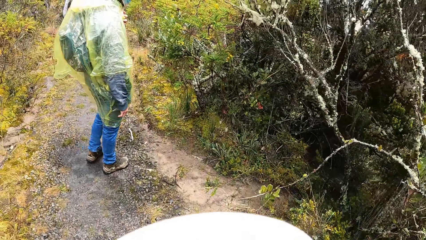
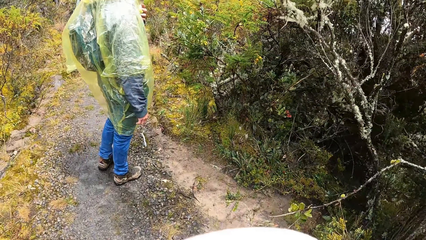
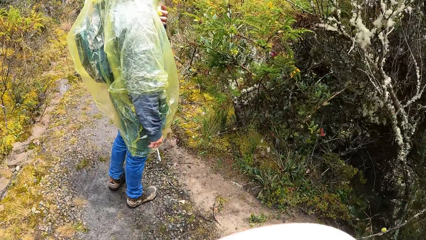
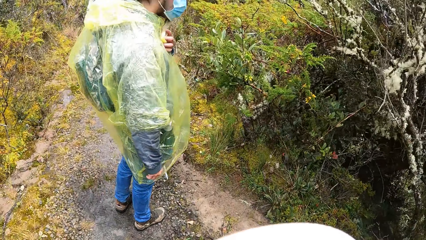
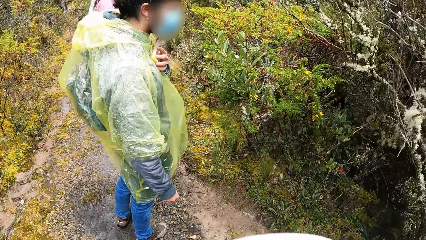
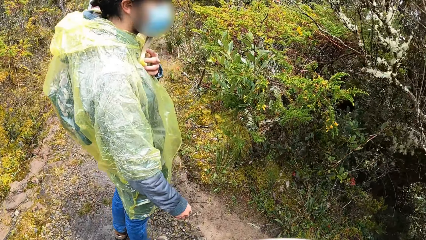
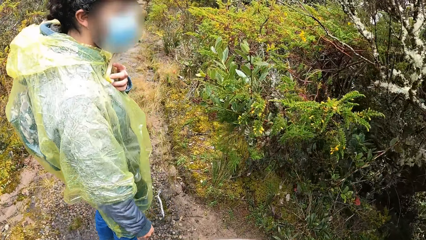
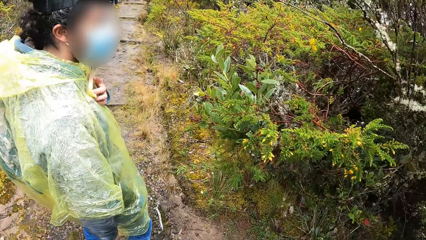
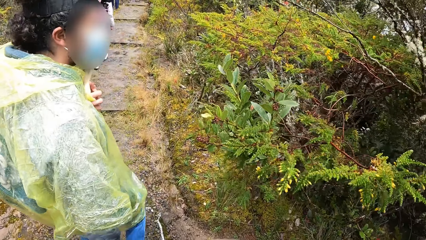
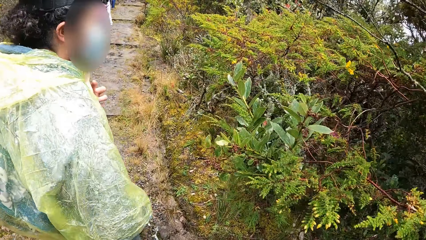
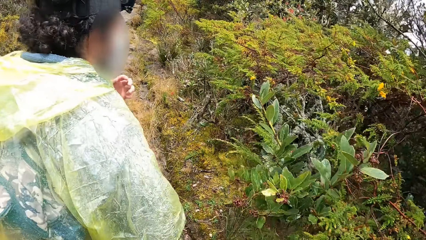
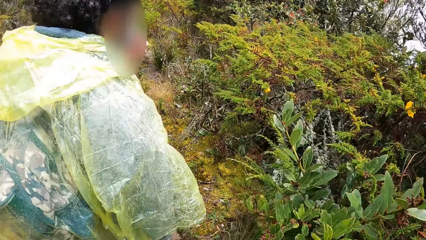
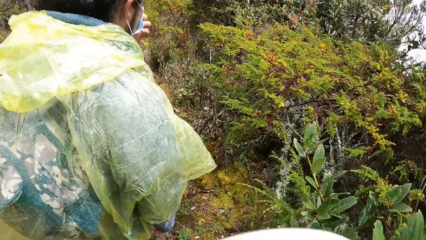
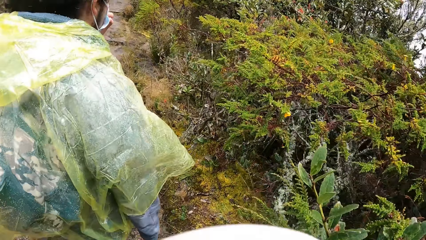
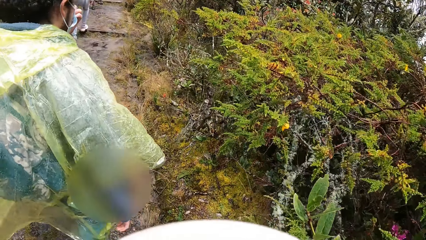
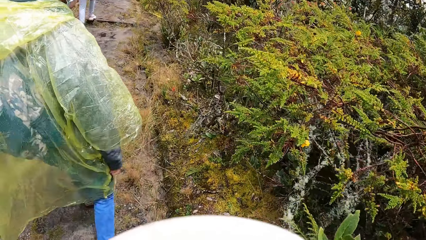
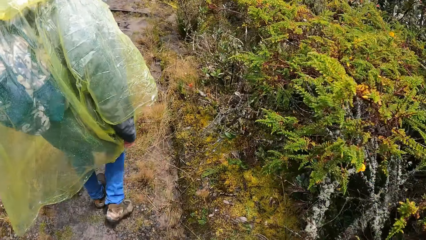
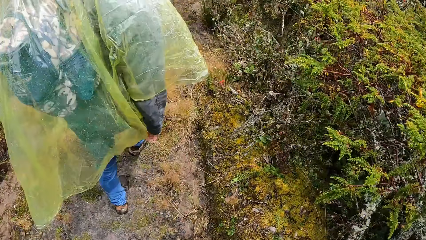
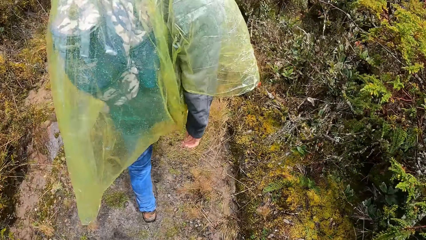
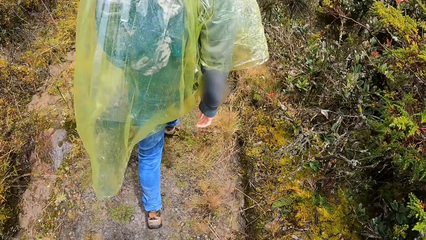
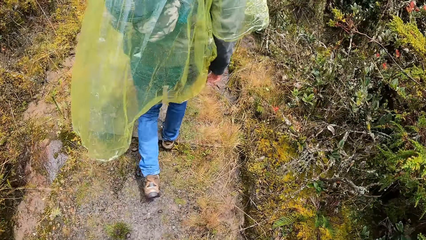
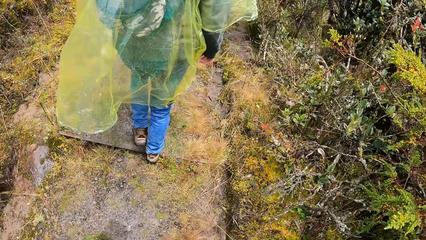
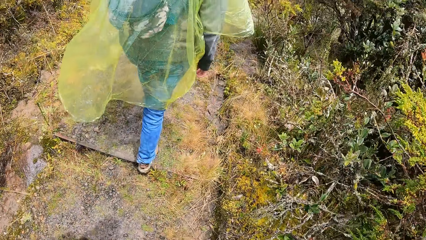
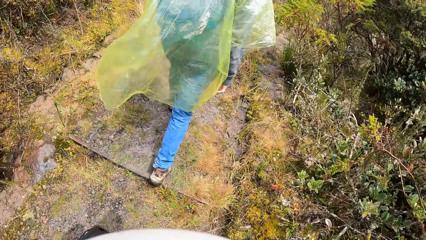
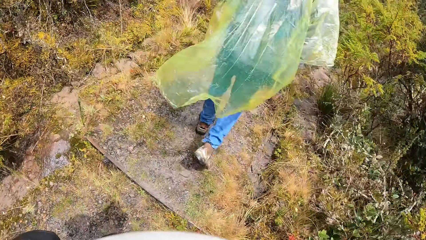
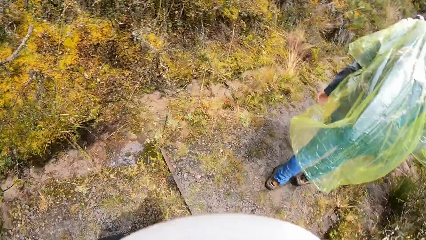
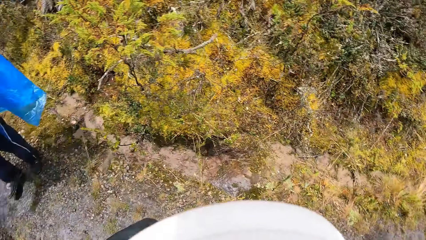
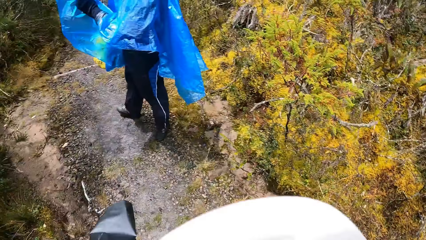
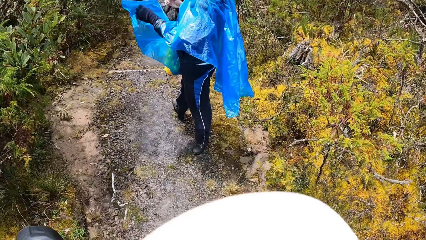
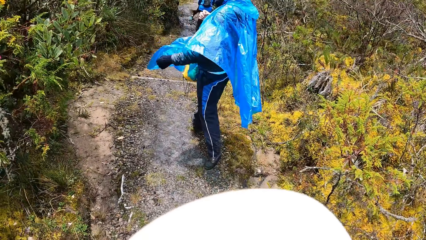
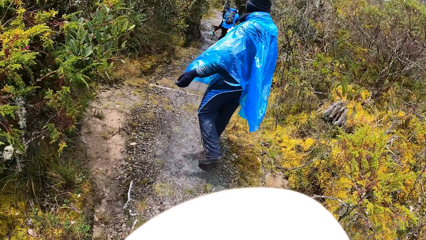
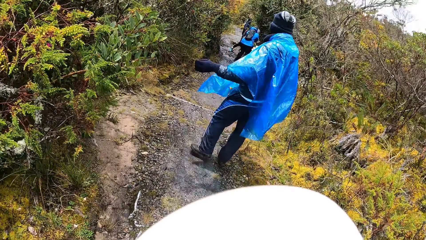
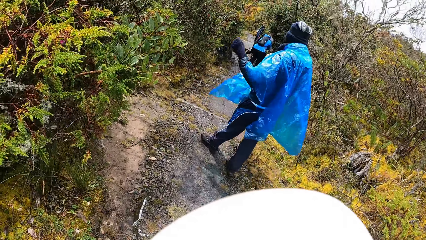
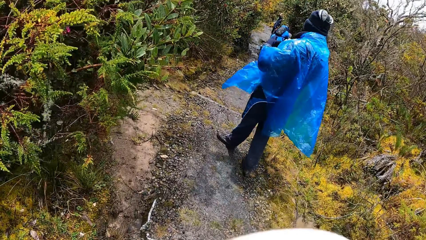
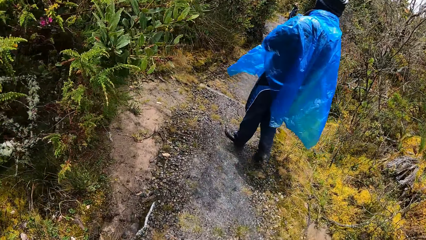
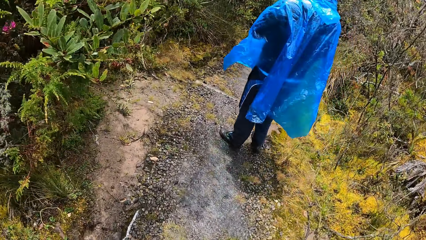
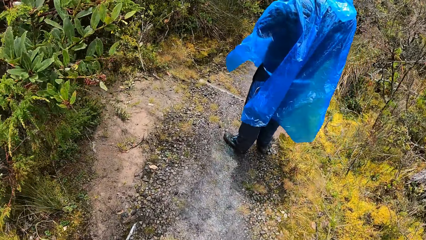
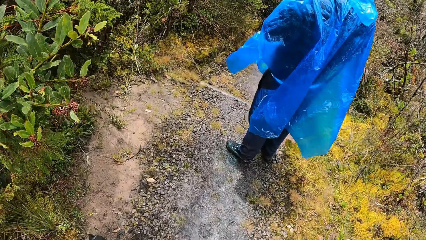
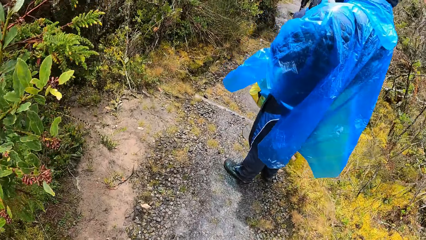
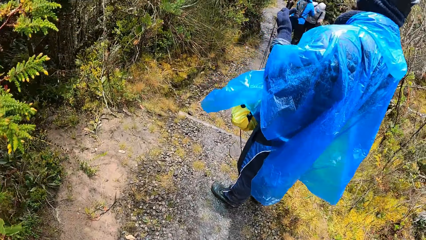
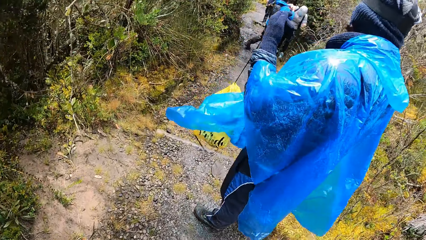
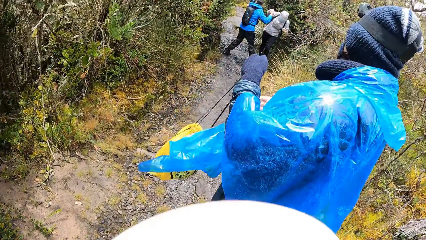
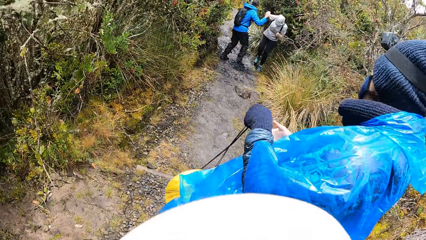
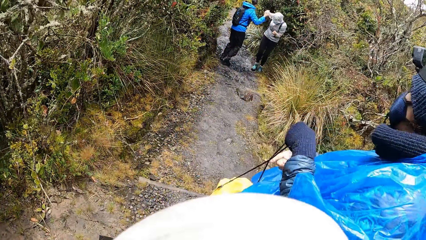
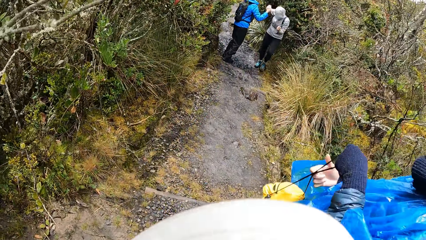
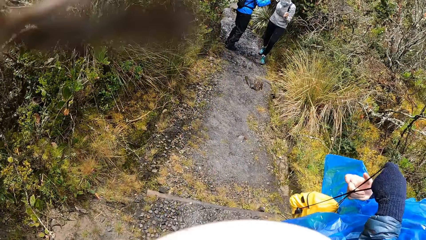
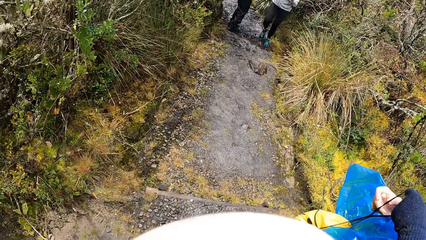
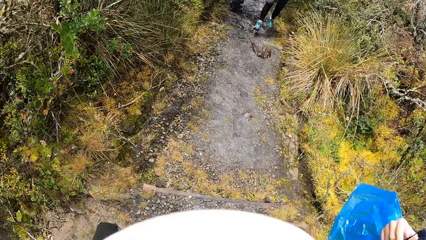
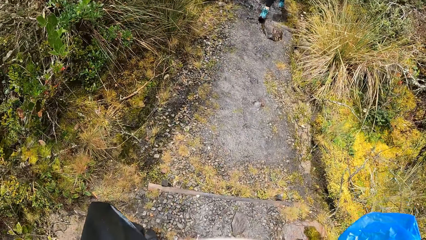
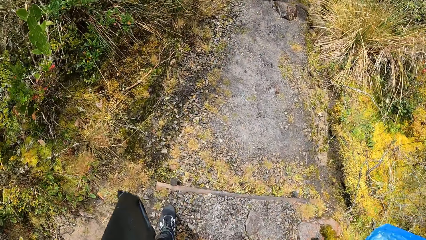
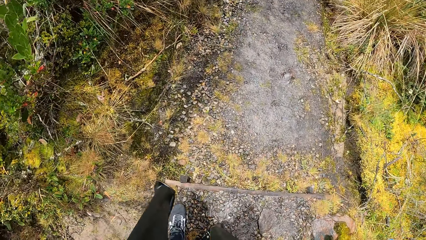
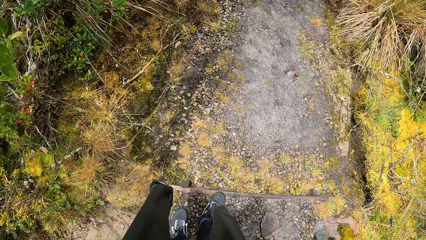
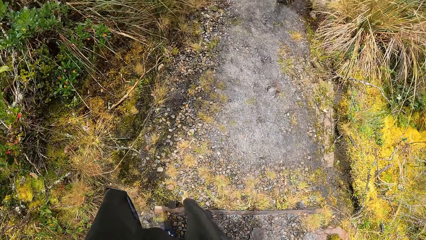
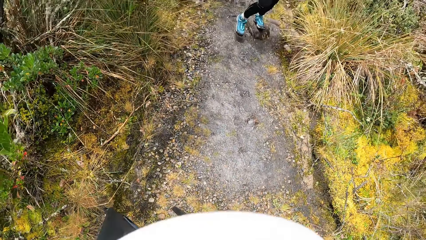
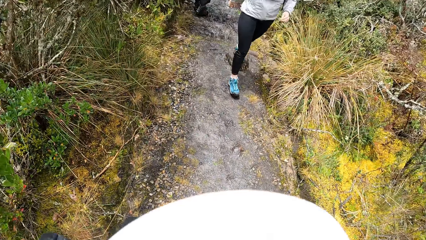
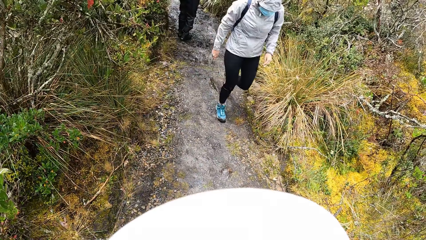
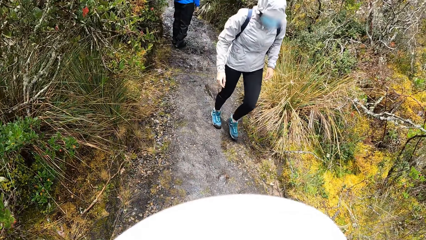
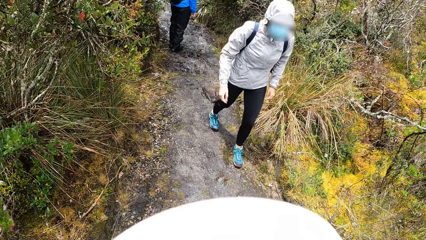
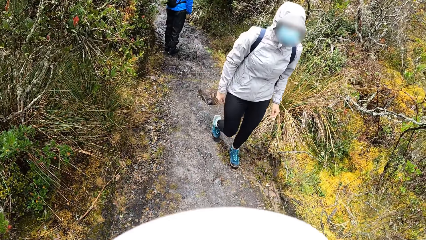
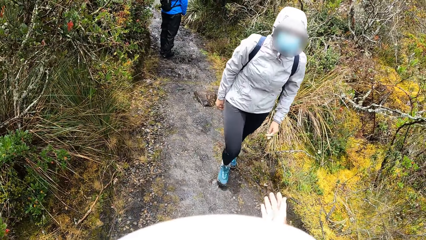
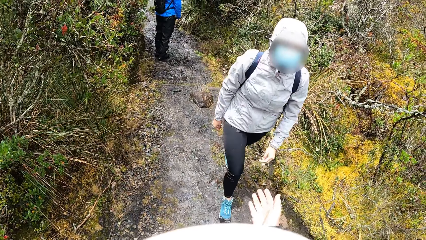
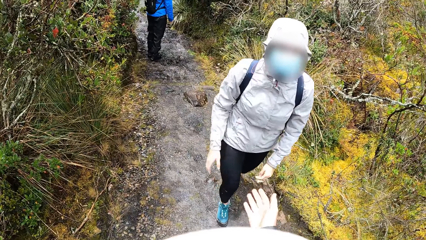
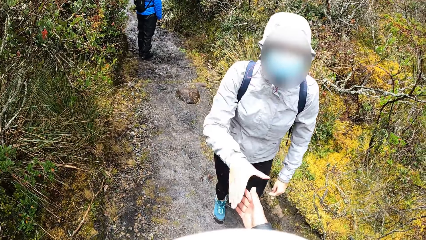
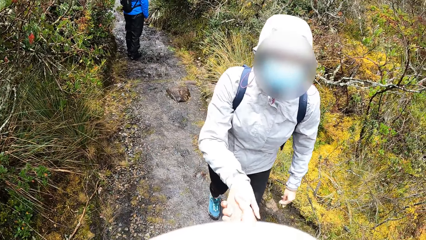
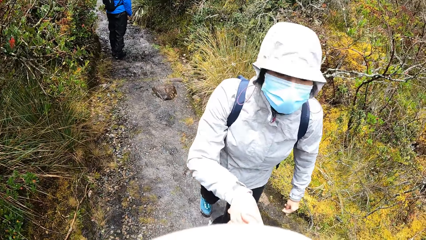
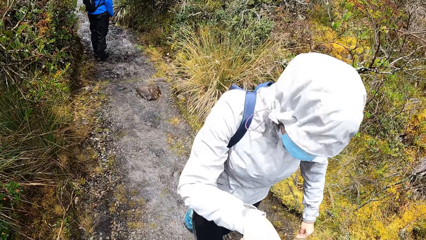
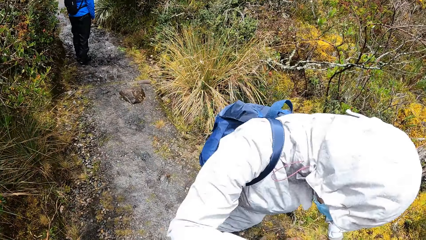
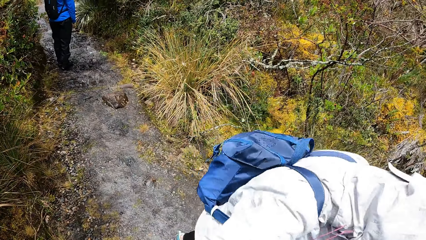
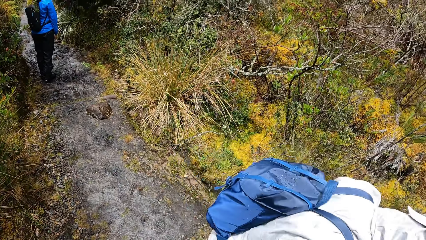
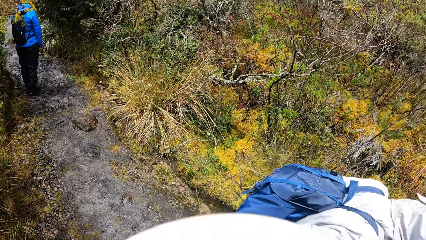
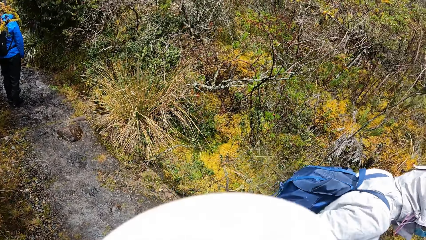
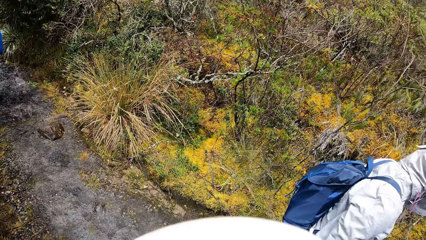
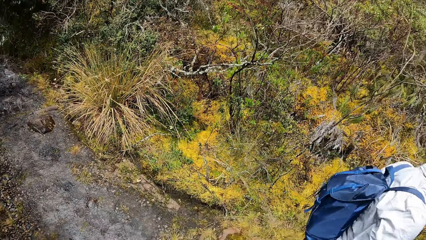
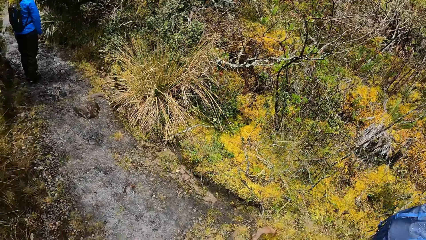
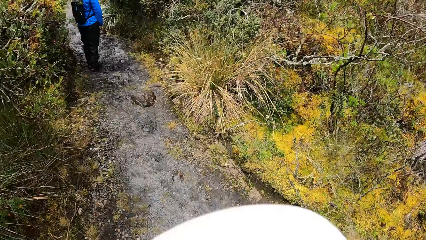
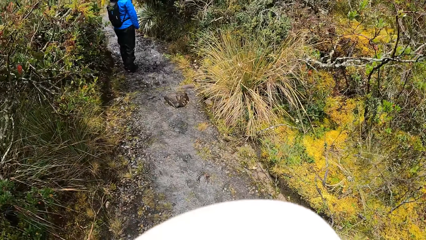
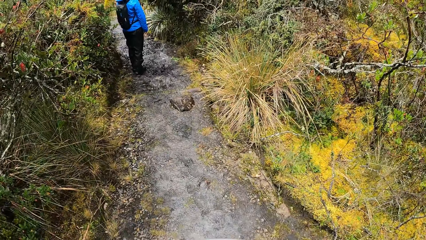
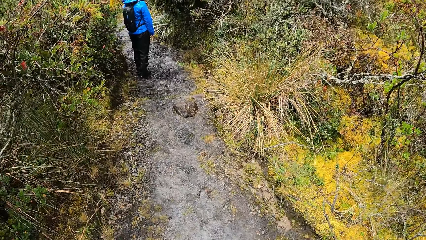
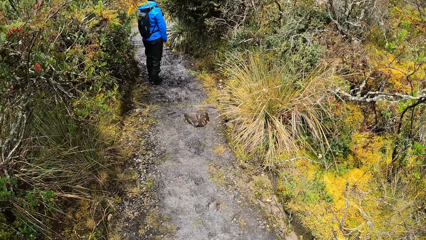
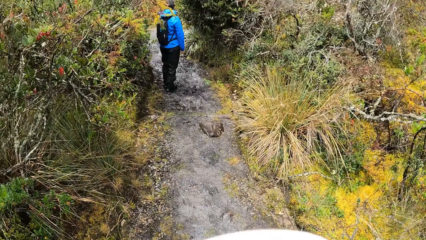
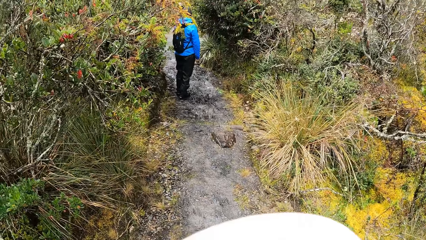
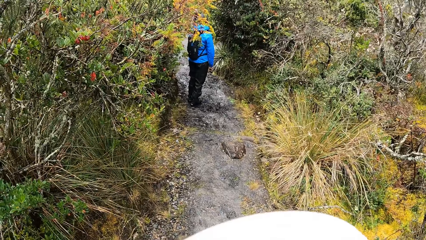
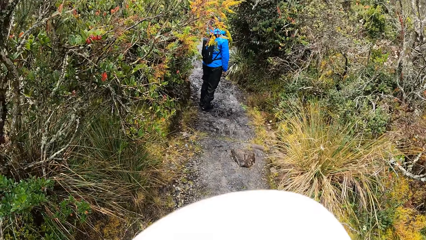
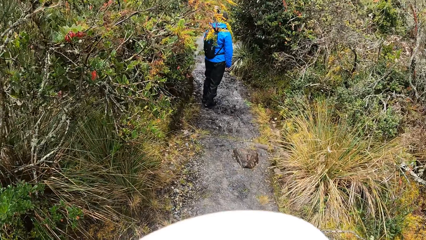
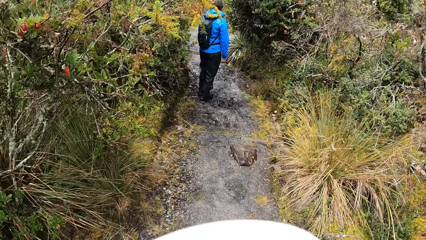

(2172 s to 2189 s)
The man holds the knapsack with his left hand. The camera wearer greets a woman. He holds the woman's right hand with his right hand.
